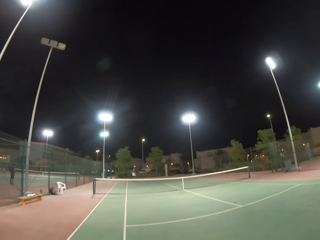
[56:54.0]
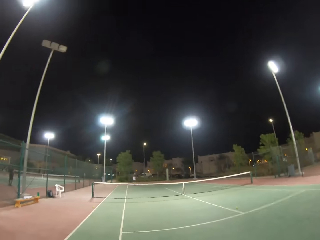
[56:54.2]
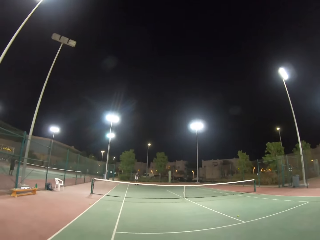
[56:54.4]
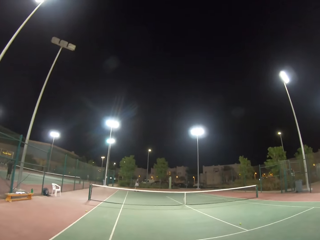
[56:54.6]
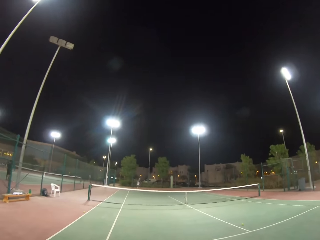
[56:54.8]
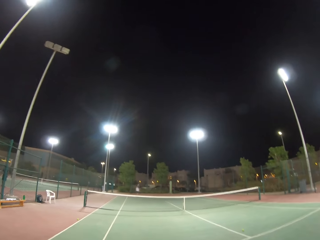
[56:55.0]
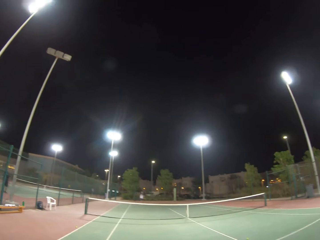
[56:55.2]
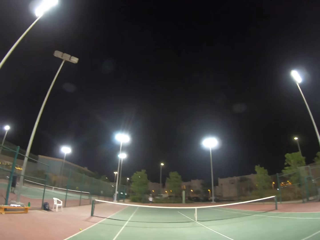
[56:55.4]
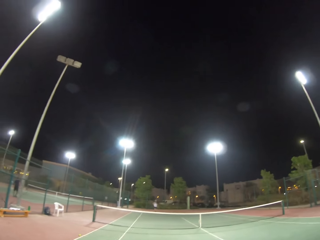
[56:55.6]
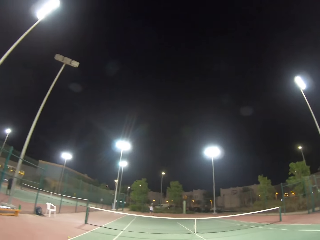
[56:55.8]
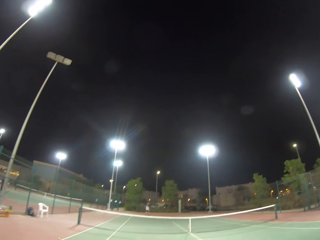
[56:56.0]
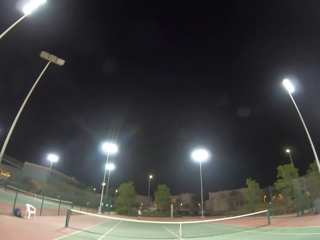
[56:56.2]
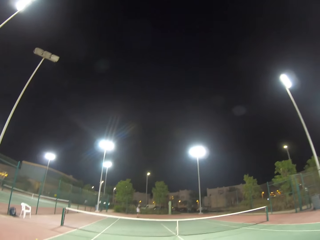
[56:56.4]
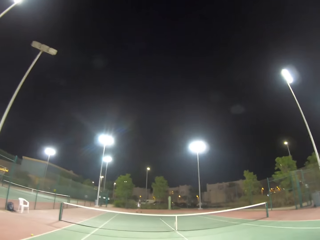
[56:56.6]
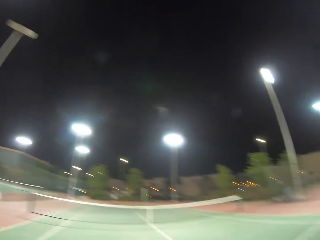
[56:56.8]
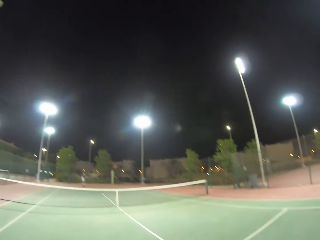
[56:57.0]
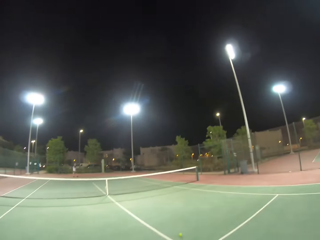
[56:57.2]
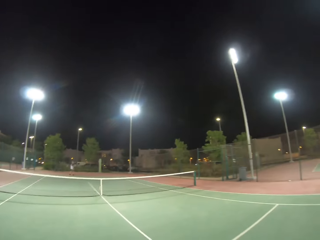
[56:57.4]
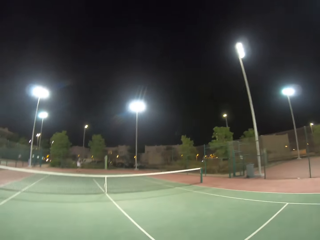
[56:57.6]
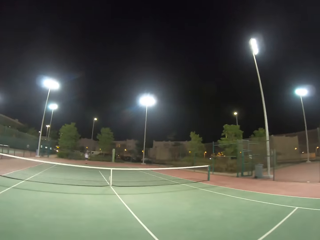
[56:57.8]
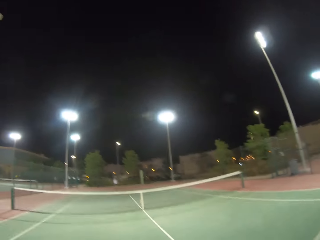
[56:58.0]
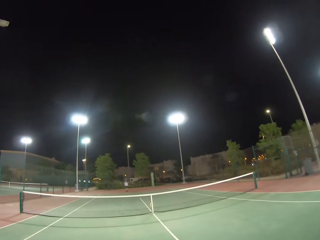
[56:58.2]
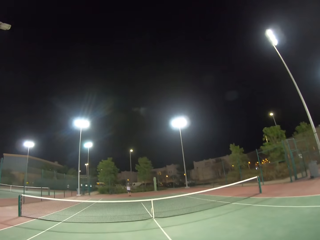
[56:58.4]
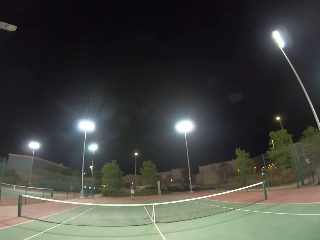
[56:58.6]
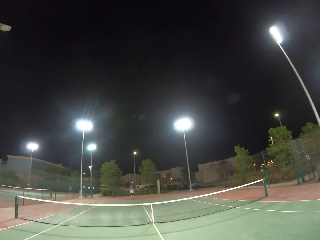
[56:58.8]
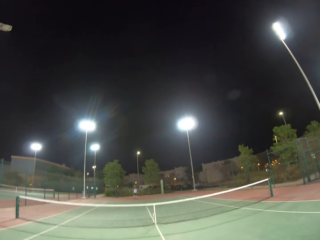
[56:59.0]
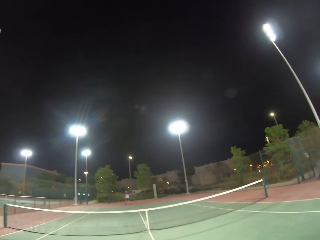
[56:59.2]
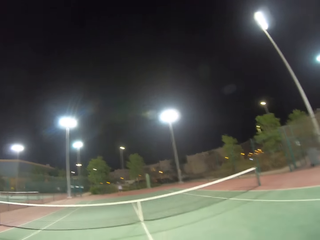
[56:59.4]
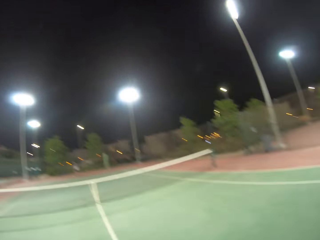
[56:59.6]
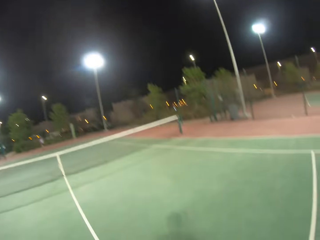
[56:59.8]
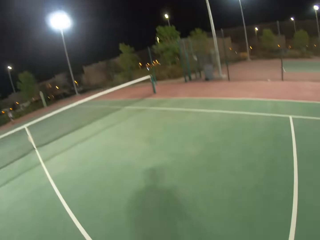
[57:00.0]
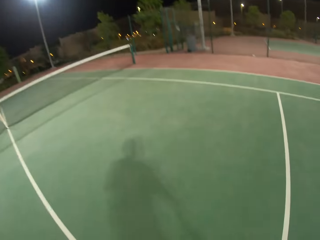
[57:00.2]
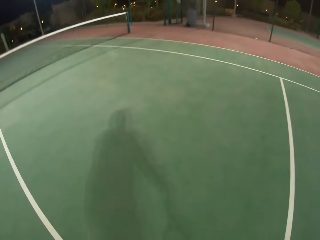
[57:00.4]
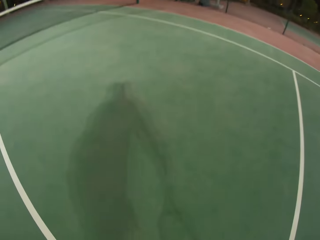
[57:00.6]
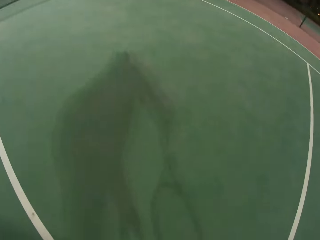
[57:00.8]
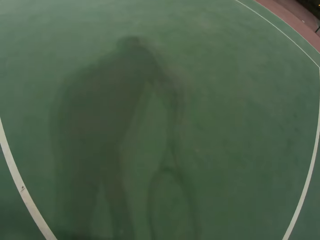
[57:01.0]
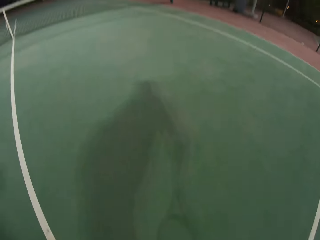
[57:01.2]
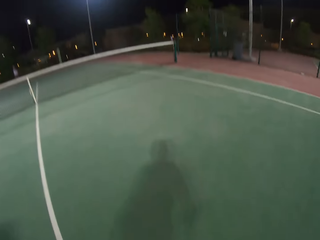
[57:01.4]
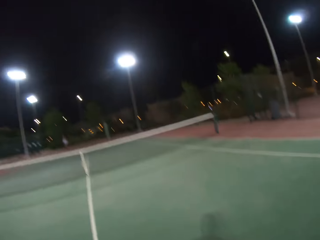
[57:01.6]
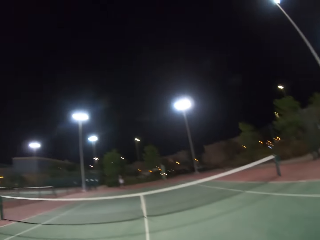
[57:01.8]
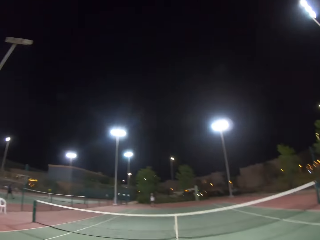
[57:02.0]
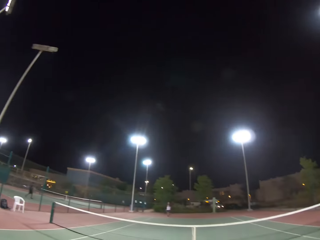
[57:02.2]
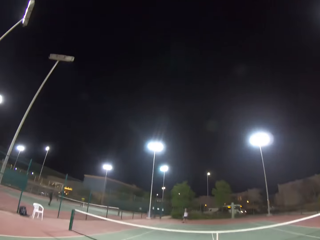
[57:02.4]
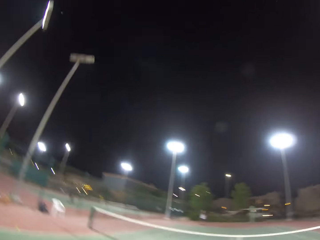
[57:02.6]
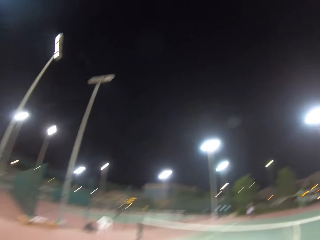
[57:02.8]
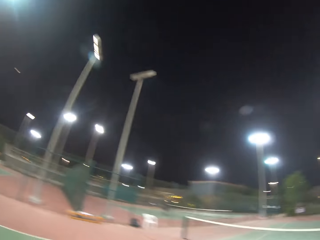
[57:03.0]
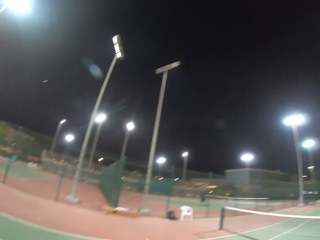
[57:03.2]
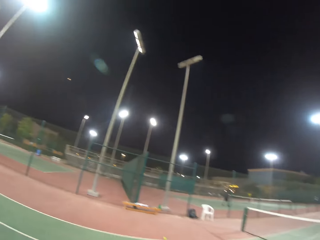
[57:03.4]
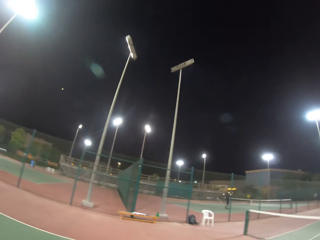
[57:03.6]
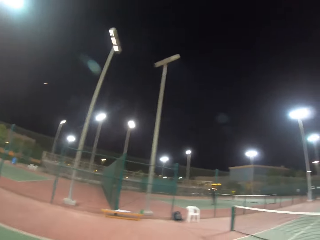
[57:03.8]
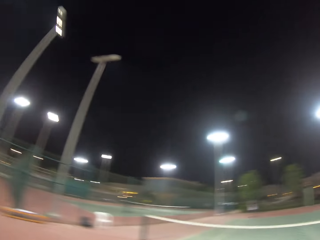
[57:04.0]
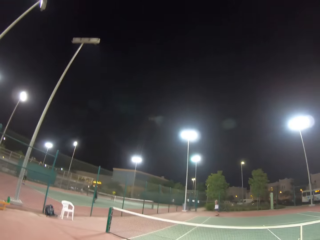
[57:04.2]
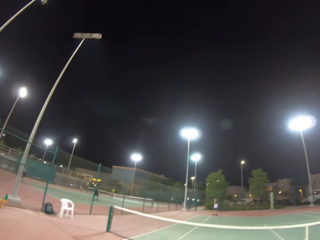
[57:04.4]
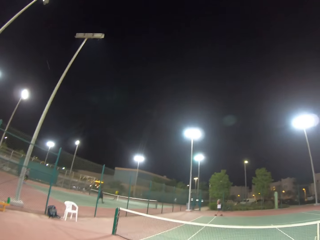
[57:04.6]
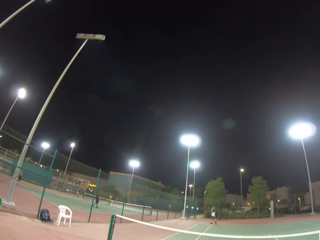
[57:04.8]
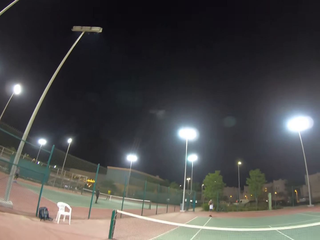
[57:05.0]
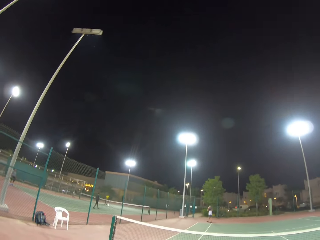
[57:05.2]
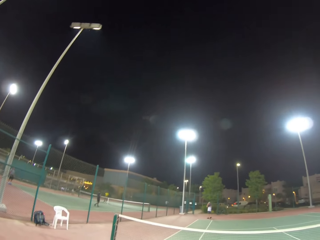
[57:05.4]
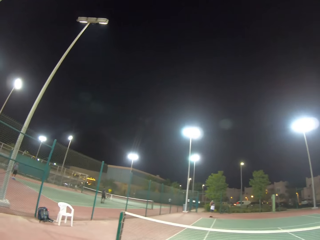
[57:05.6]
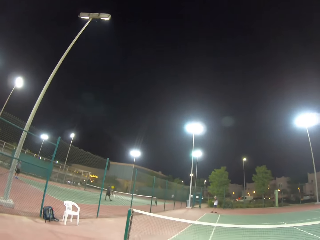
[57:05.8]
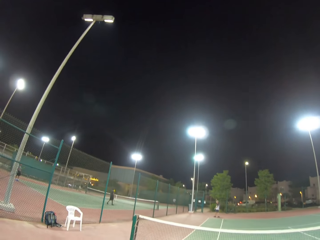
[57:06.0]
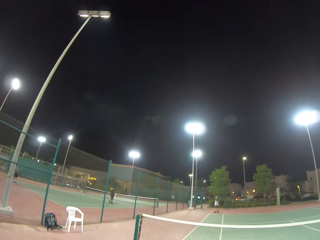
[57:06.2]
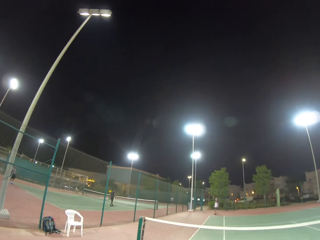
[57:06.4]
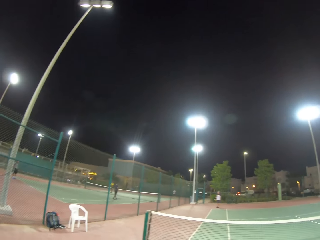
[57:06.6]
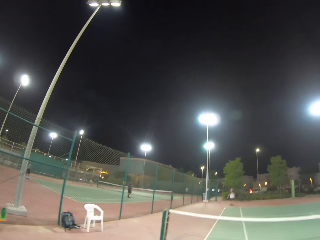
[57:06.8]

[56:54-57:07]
The camera wearer picks up a tennis ball. They walk in the tennis ball court.

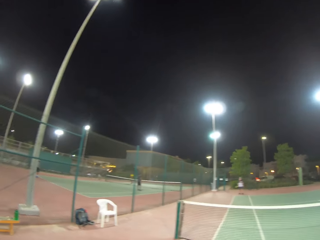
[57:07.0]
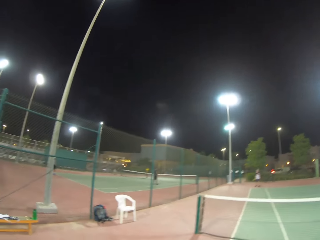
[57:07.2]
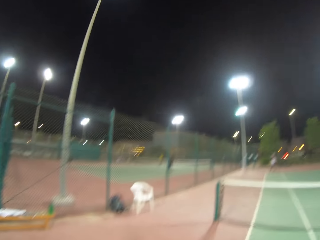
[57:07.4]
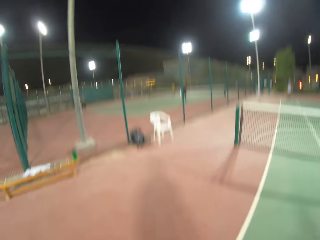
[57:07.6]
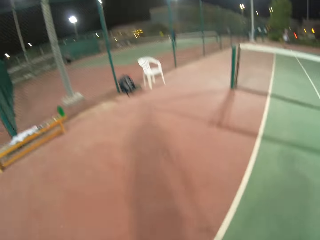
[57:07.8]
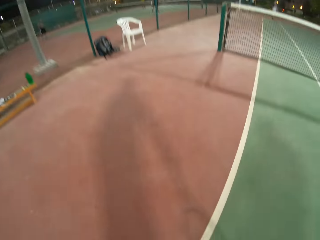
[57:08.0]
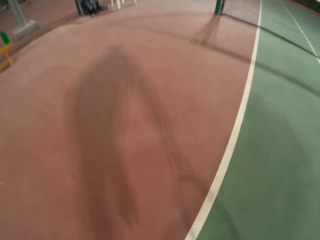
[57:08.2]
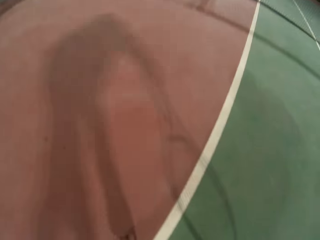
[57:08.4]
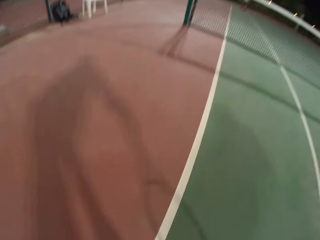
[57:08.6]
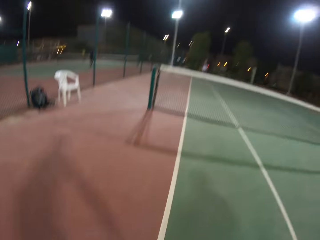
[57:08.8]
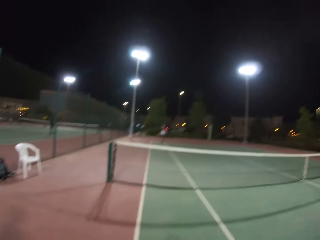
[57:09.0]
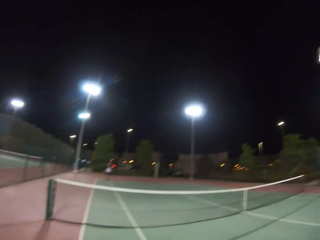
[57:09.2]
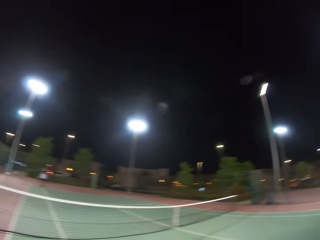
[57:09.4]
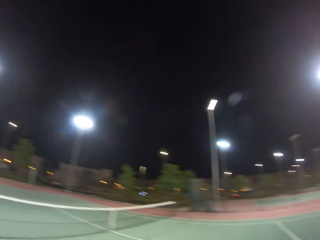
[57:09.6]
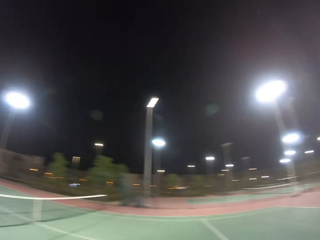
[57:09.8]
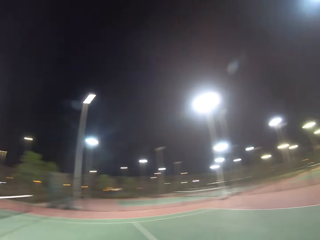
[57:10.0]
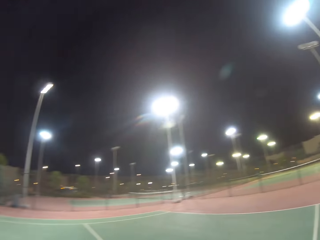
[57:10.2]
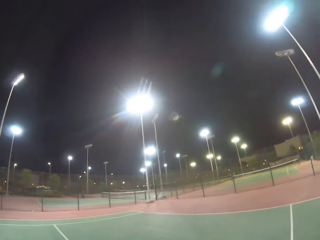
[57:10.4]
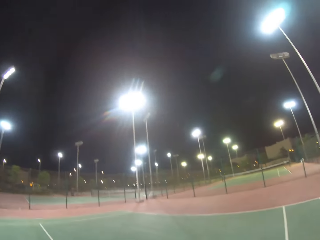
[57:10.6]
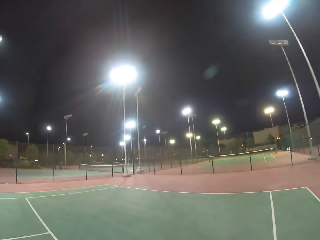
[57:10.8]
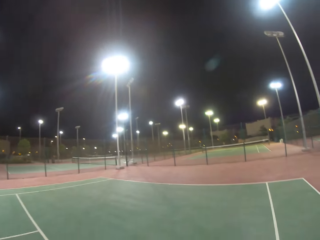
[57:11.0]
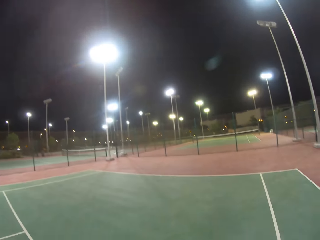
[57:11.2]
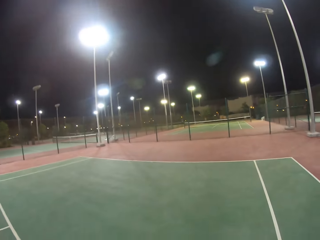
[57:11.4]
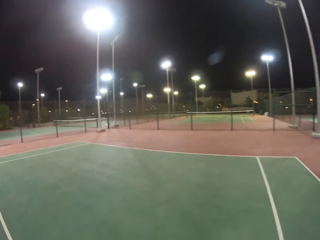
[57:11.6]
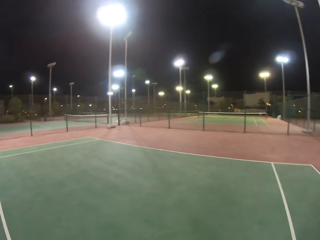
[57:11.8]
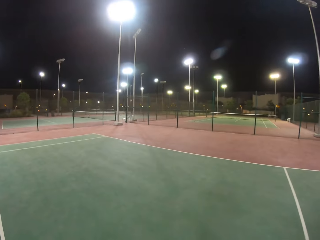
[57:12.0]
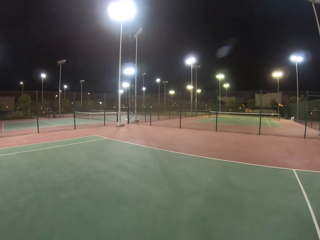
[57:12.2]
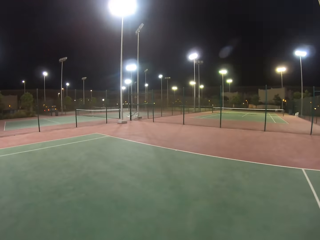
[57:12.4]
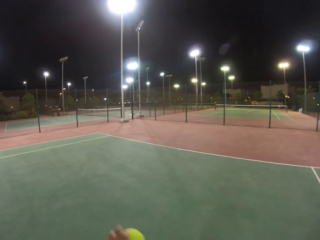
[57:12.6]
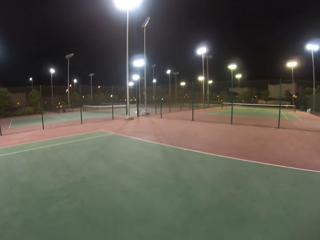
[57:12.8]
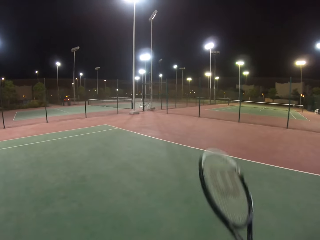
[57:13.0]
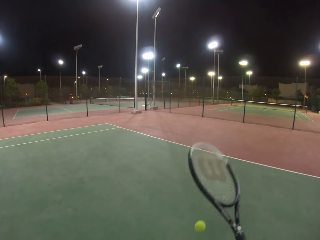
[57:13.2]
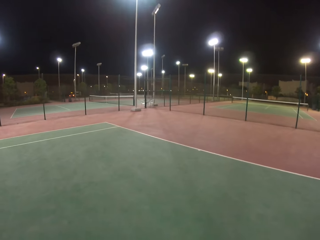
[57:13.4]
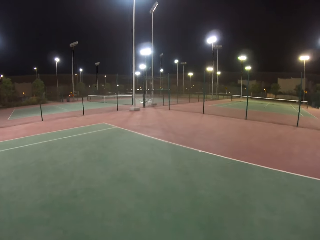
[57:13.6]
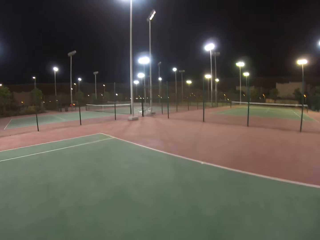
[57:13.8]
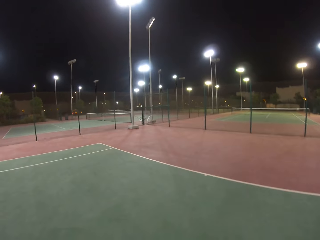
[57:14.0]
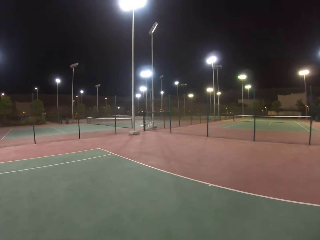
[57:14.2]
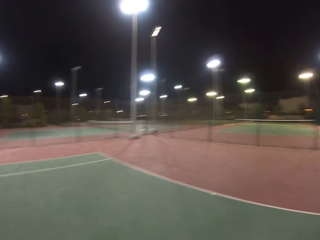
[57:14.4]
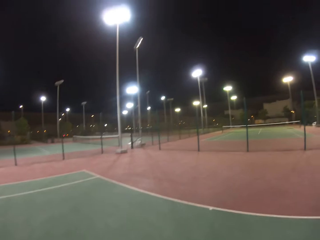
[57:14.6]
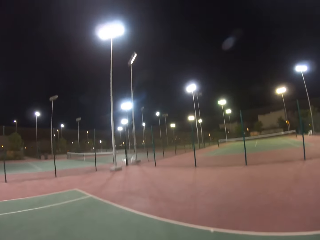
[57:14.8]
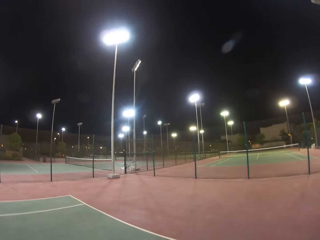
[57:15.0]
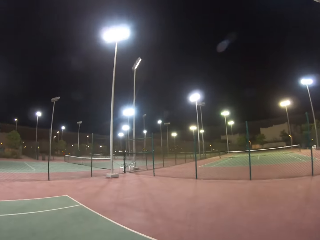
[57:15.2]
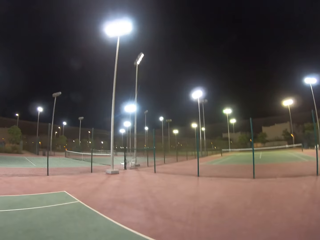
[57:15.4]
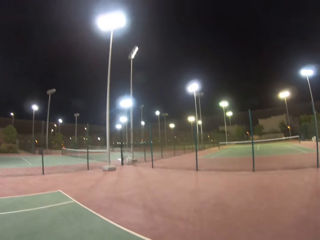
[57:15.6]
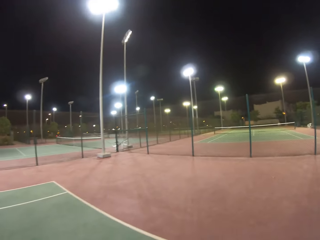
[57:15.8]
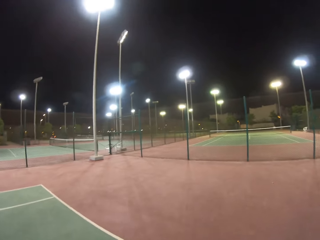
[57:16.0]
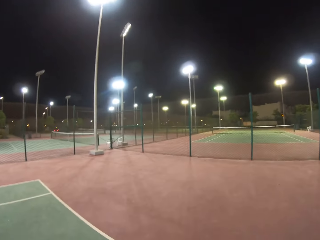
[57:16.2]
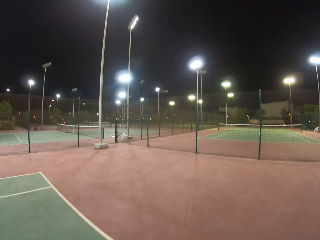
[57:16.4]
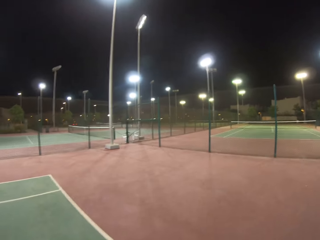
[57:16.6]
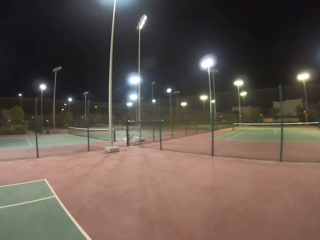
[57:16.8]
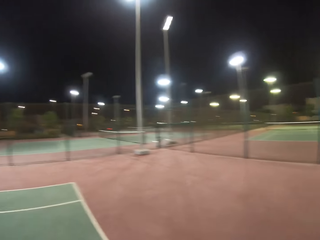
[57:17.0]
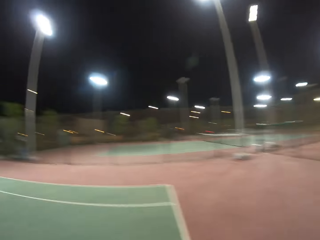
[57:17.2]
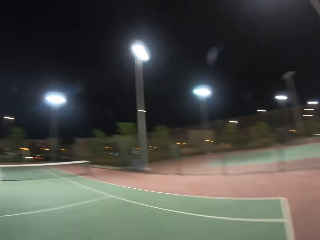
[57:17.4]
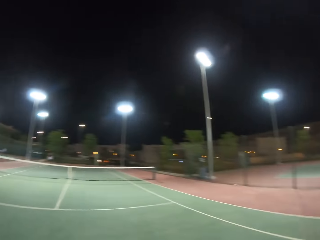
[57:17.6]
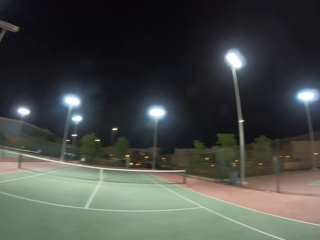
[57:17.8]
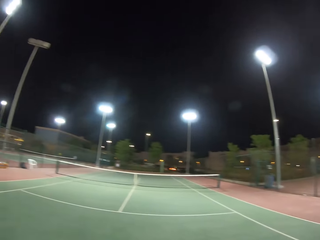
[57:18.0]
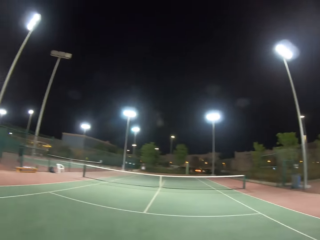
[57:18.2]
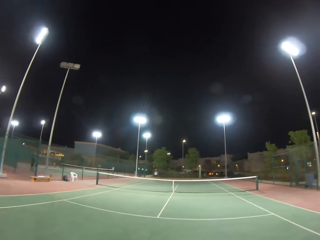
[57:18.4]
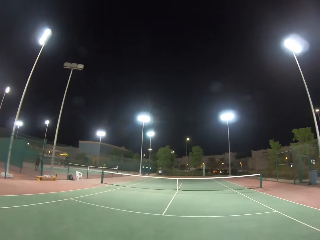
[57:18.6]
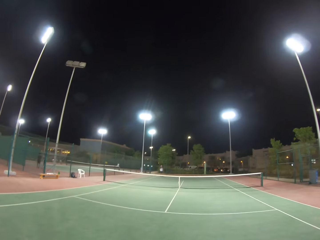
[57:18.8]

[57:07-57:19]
The camera wearer picks up a tennis ball. They walk in the tennis ball court. They bounce the tennis ball on the floor.
